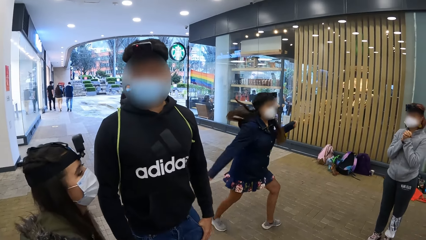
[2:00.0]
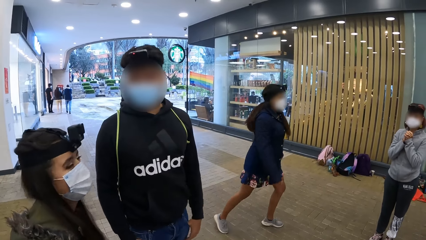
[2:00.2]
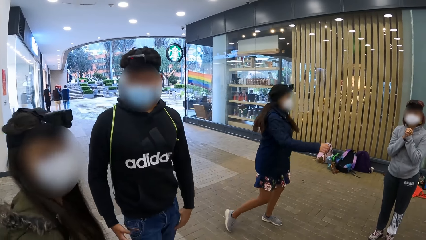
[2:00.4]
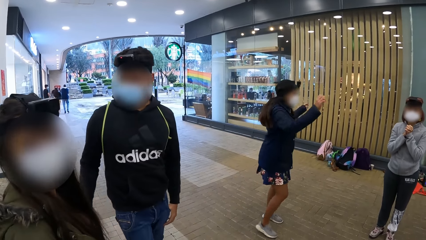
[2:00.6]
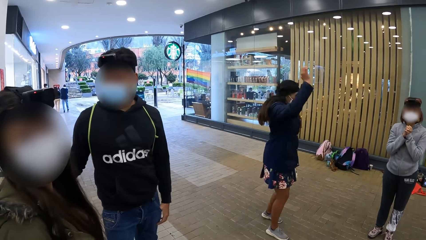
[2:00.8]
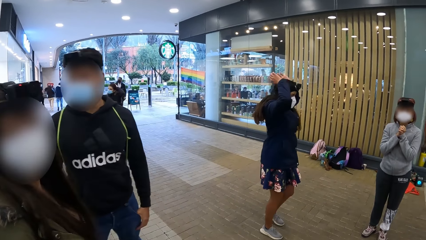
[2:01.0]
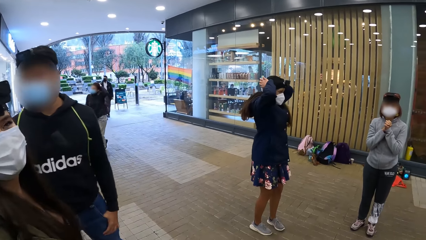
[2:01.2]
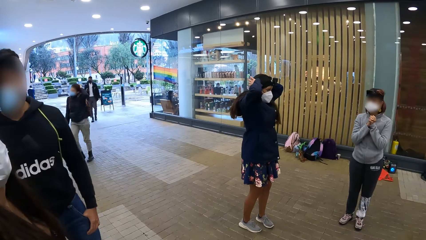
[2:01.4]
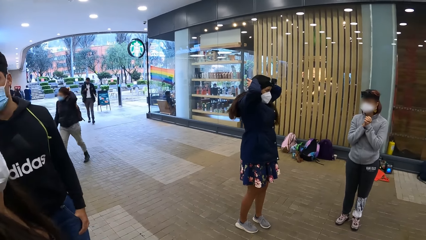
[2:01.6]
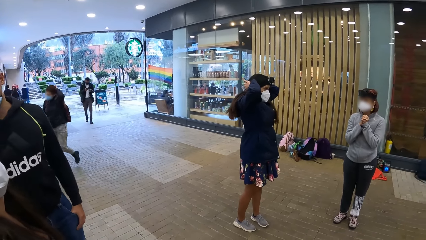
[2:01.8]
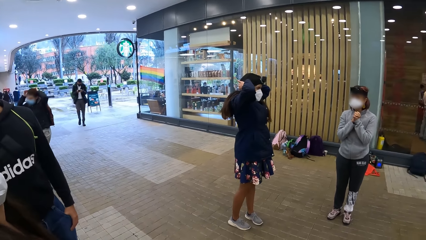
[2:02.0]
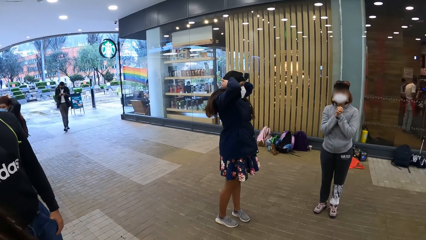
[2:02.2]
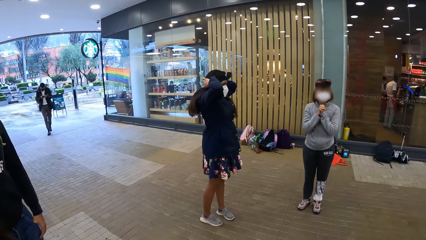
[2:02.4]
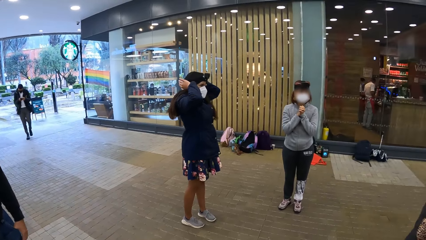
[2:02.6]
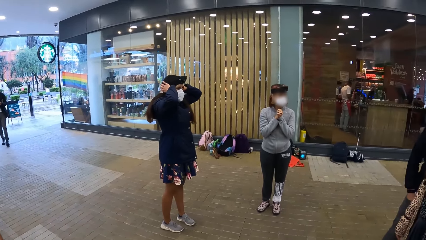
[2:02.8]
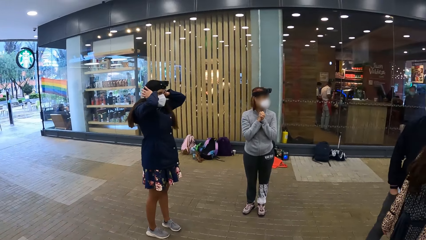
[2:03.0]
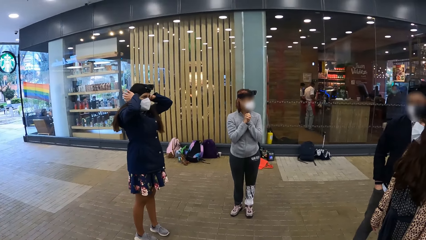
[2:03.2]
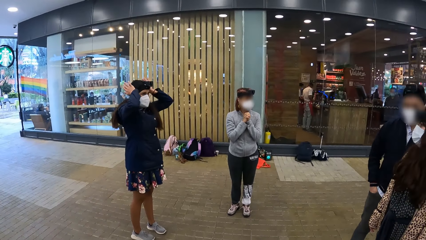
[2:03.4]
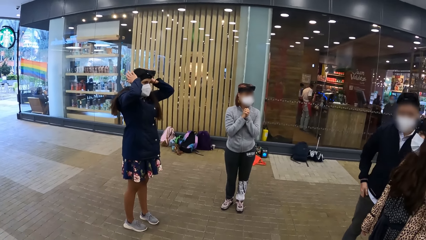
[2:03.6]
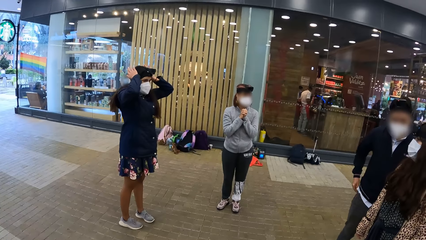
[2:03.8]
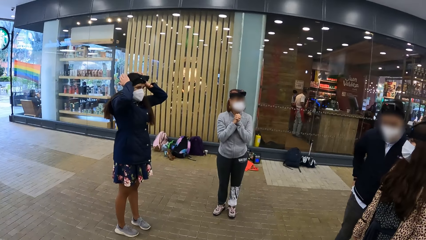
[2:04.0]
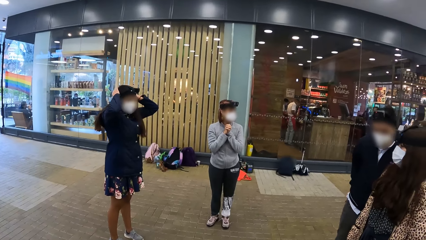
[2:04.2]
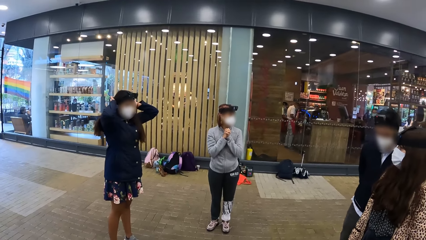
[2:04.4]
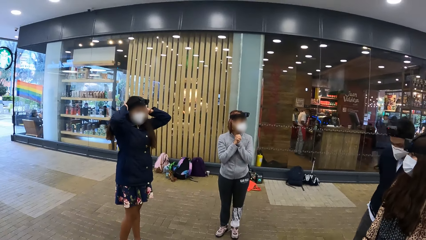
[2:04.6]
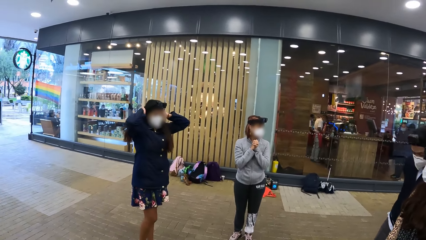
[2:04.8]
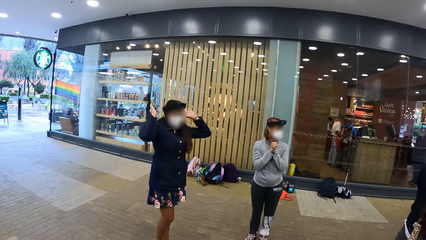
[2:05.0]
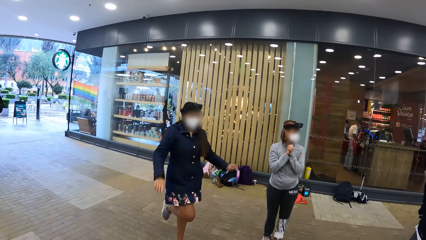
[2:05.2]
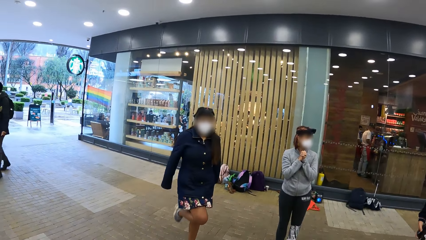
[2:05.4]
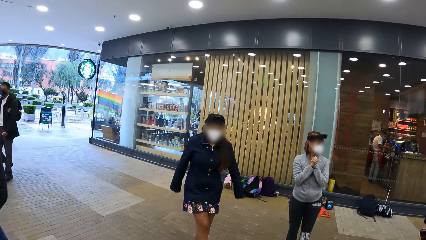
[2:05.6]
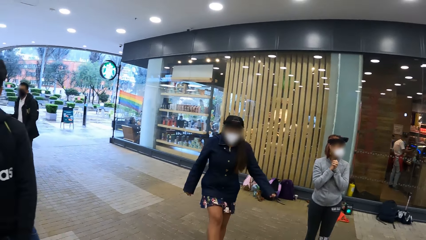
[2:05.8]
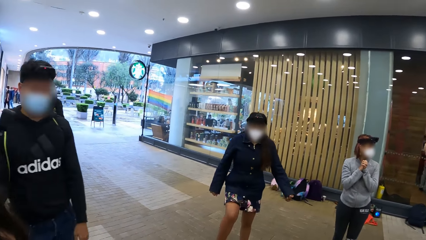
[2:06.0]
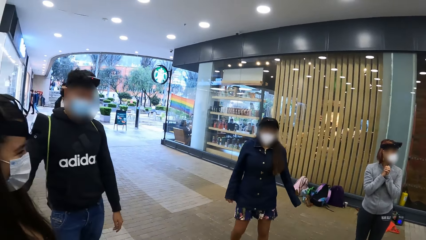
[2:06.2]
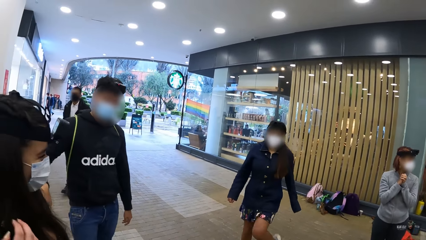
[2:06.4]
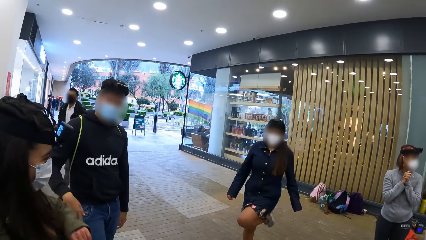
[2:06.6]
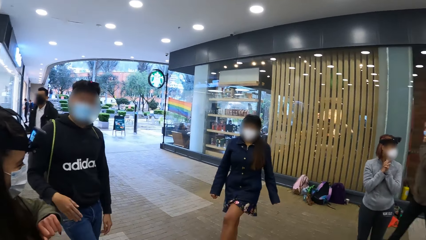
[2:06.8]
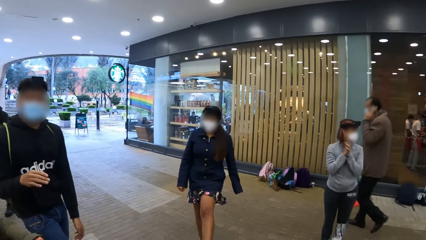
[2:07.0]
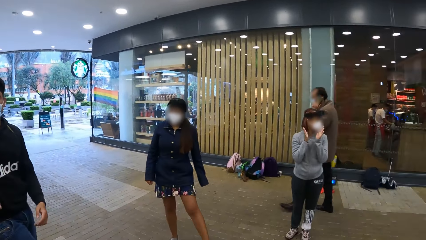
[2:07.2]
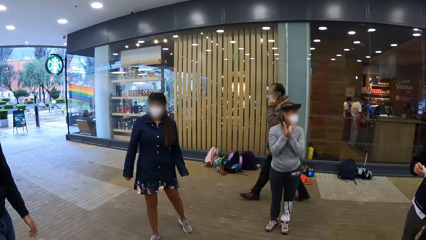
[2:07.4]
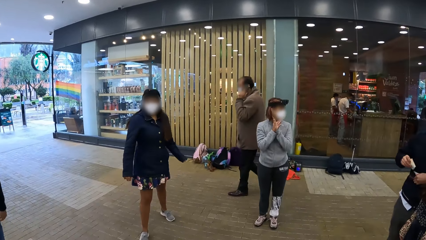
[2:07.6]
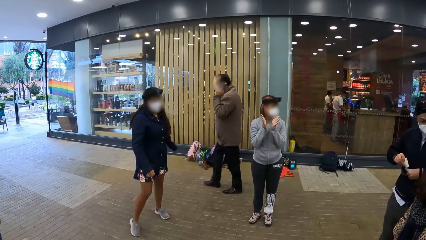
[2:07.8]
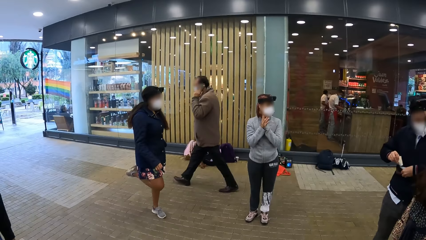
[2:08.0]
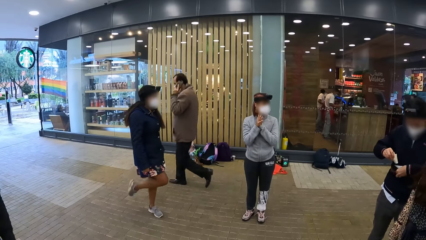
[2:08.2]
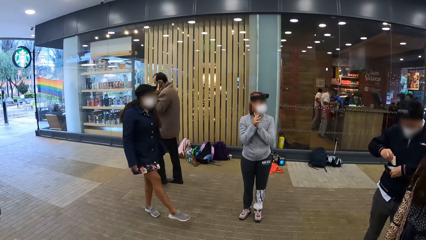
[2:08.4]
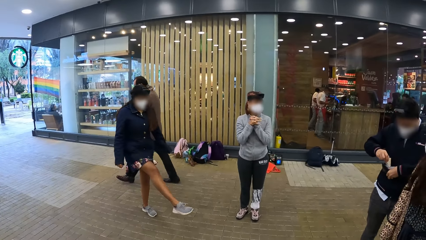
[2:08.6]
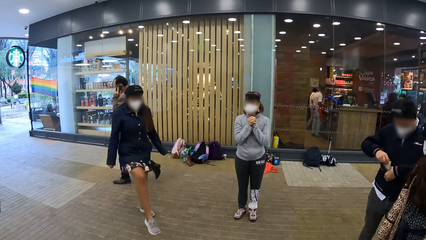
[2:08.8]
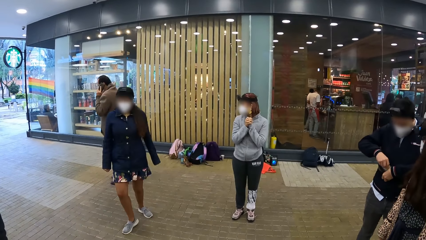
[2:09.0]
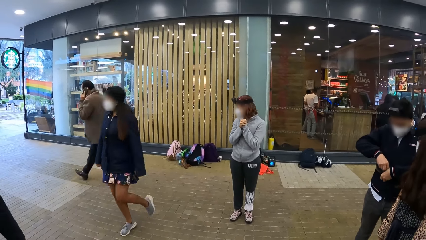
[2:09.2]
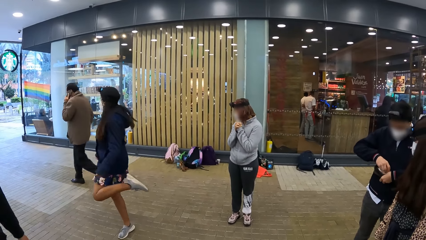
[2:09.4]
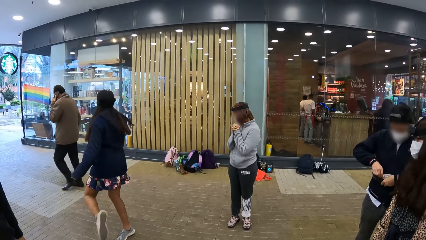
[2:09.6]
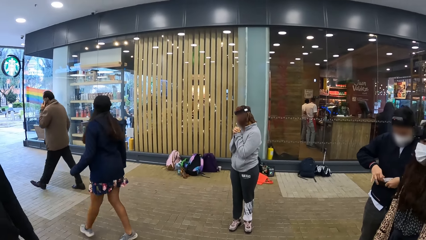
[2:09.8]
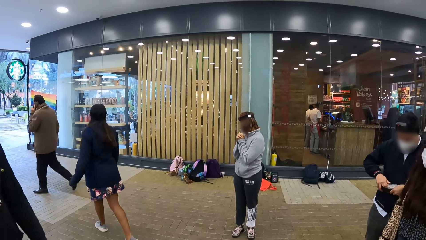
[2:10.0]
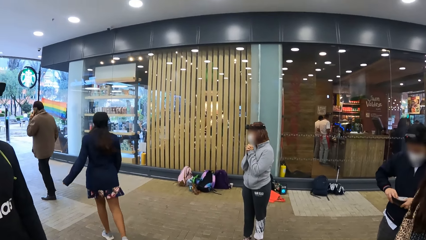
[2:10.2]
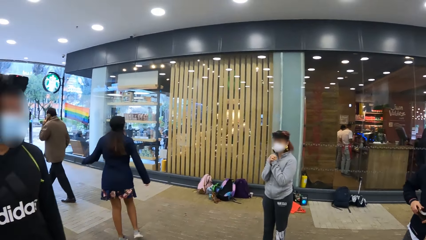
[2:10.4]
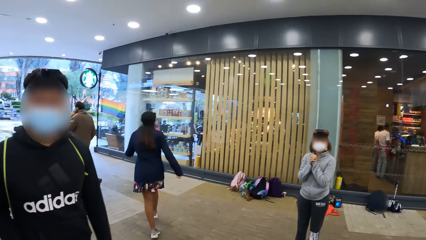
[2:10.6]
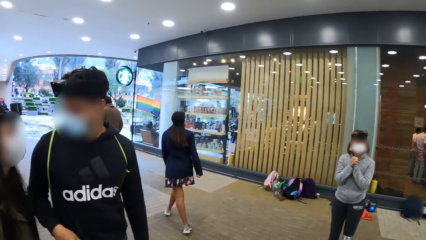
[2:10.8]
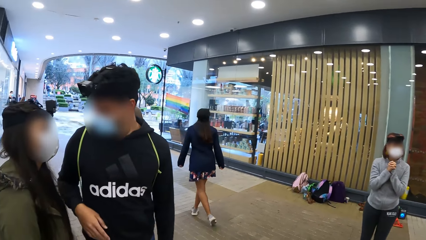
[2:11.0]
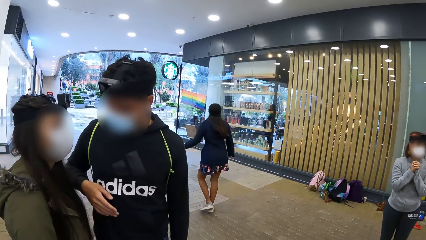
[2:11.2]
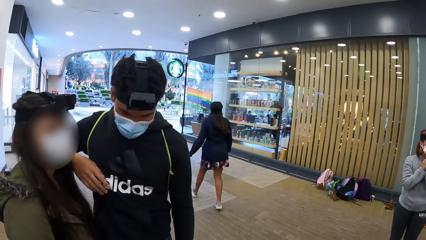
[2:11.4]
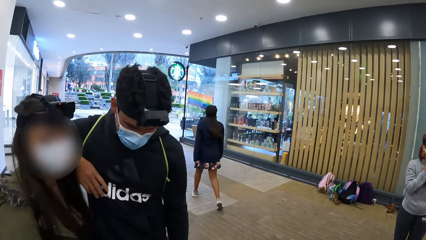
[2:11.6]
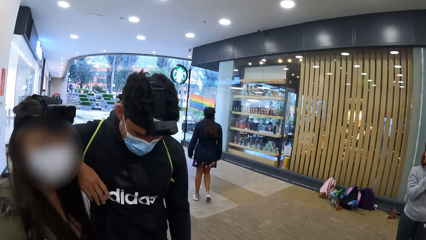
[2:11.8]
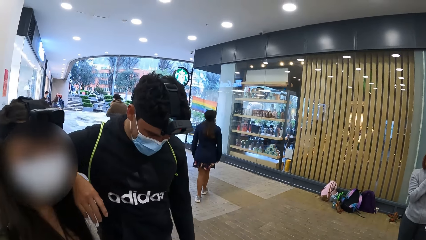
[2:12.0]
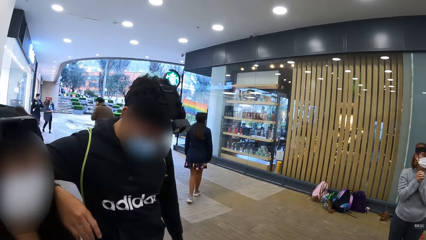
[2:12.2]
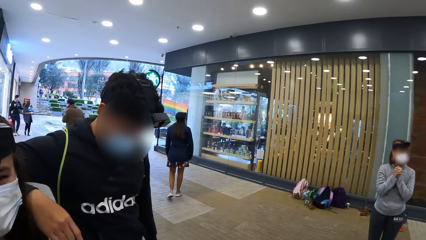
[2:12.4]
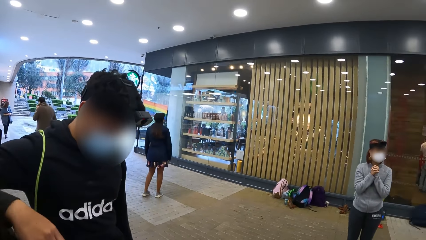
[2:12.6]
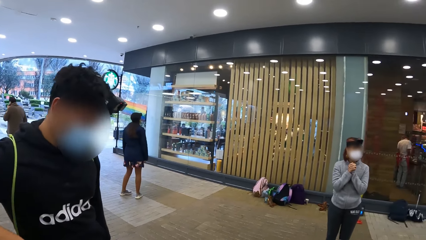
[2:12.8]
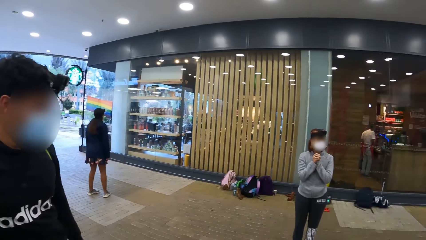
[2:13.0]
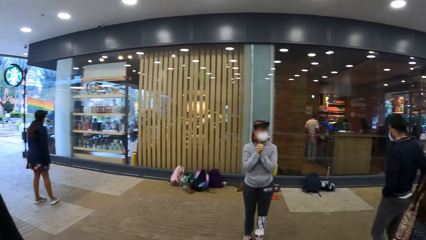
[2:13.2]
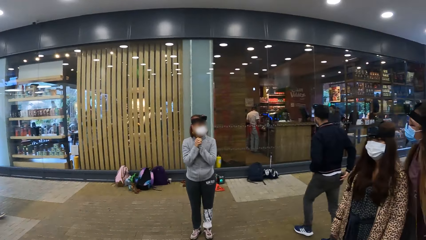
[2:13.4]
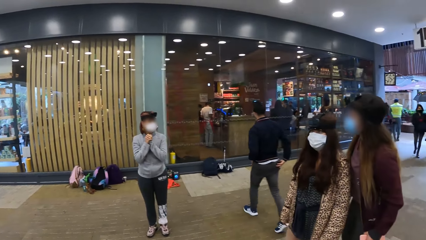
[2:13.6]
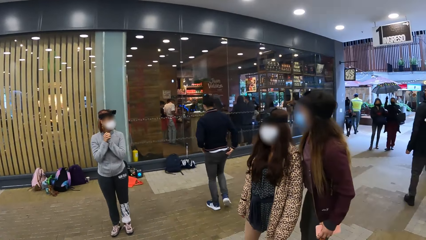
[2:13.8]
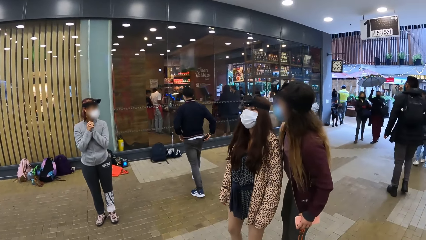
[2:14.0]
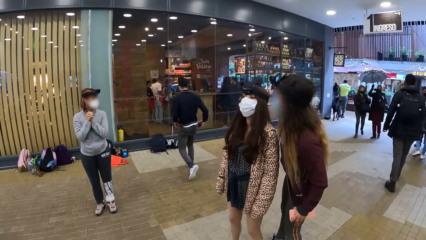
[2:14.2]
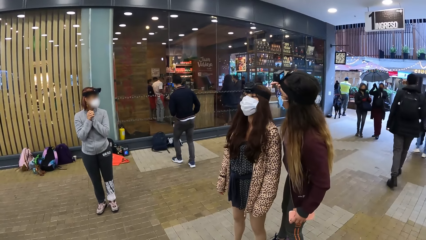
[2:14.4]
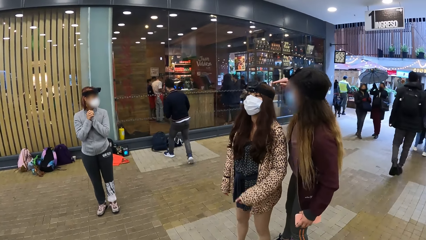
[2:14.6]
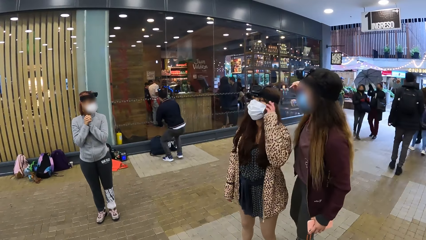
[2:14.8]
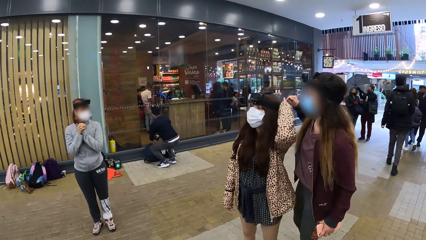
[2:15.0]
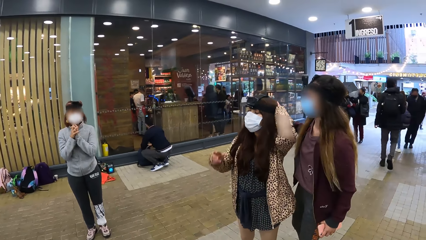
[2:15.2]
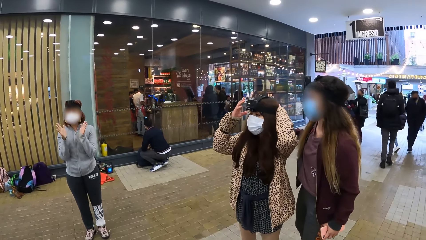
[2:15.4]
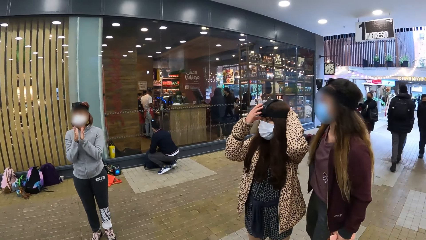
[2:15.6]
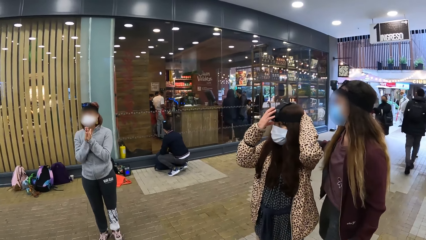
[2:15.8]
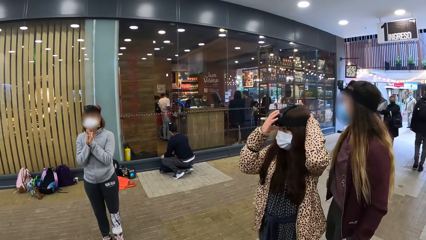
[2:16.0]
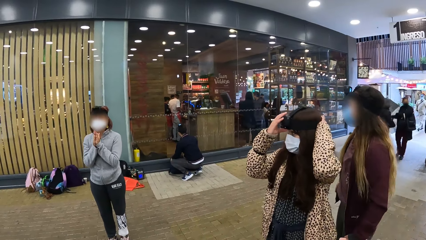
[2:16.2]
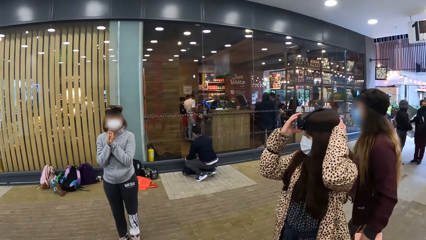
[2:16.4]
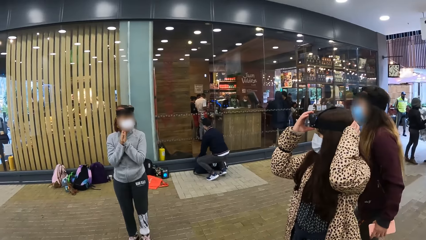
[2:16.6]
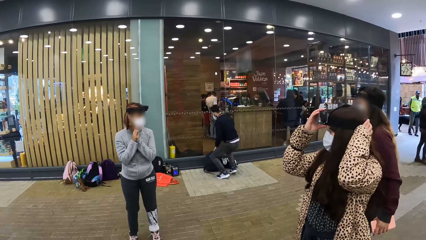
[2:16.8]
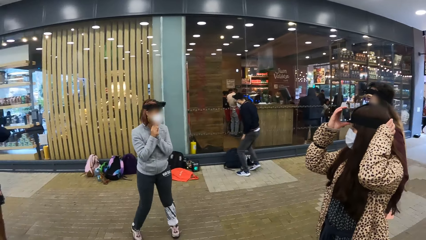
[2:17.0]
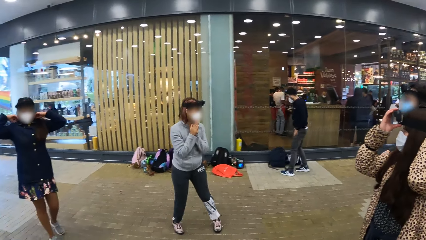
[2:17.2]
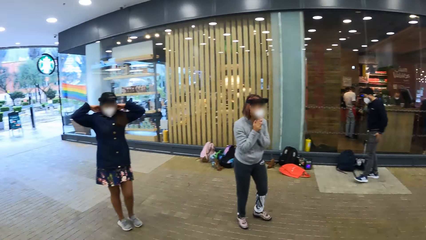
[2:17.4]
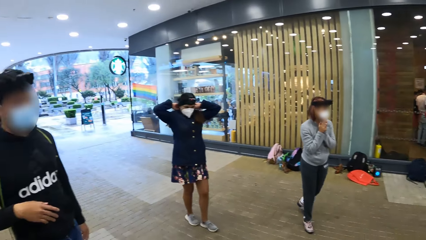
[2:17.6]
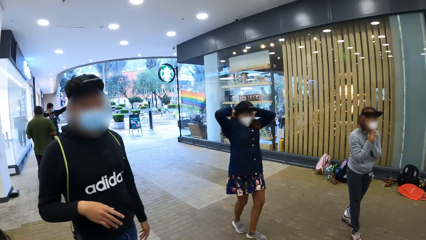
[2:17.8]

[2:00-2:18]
The woman dances. A man walks past another woman. Another man walks to a bag on the floor.
